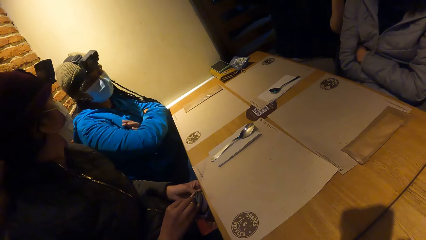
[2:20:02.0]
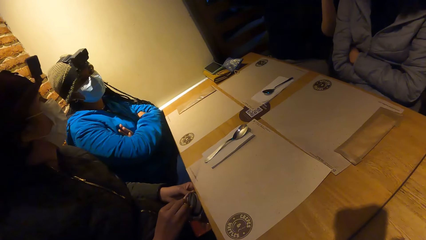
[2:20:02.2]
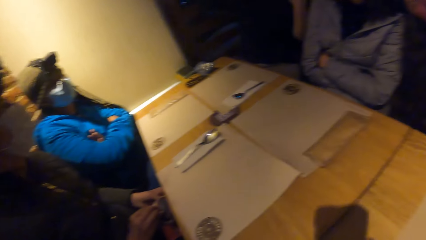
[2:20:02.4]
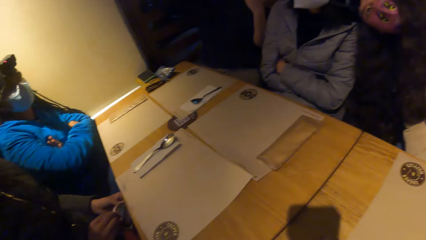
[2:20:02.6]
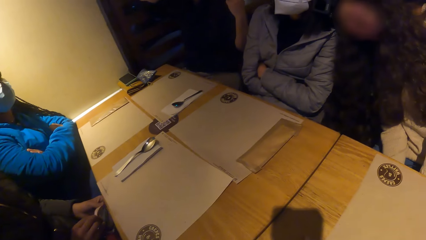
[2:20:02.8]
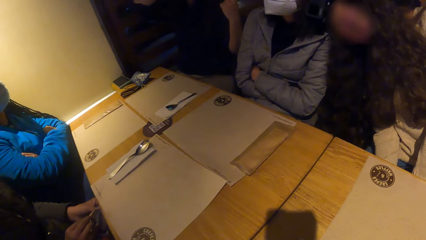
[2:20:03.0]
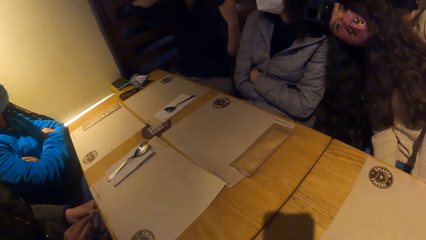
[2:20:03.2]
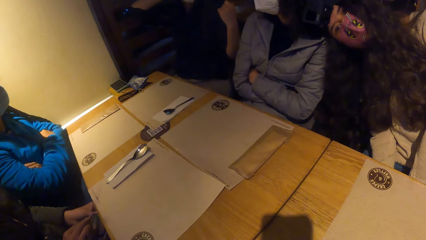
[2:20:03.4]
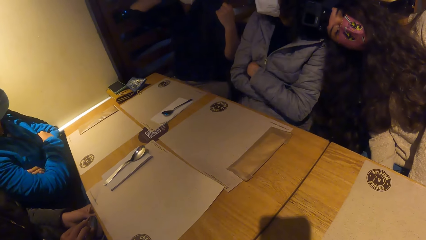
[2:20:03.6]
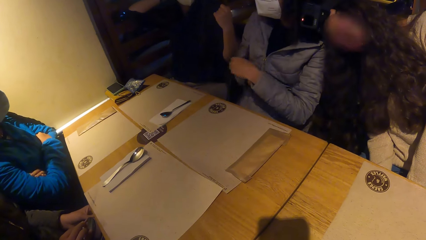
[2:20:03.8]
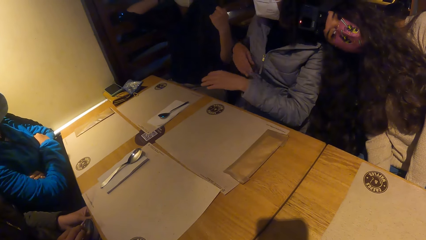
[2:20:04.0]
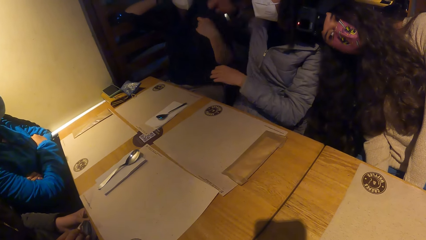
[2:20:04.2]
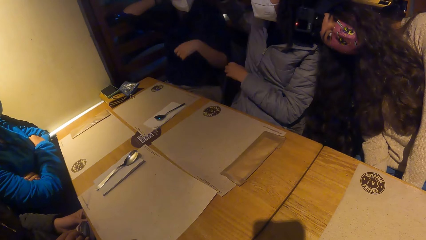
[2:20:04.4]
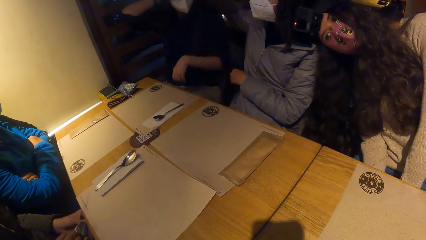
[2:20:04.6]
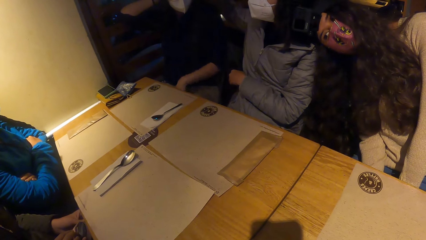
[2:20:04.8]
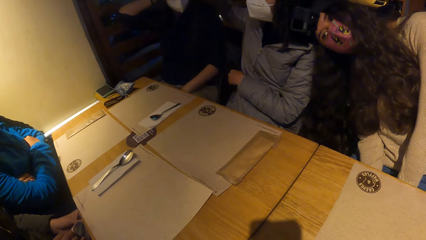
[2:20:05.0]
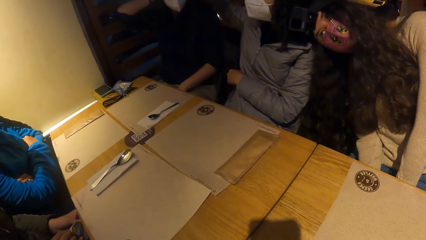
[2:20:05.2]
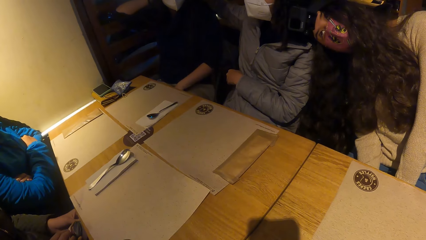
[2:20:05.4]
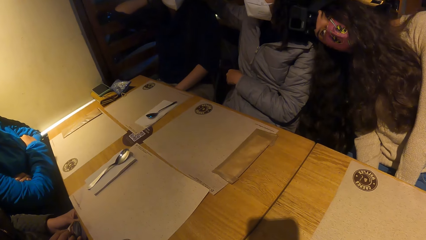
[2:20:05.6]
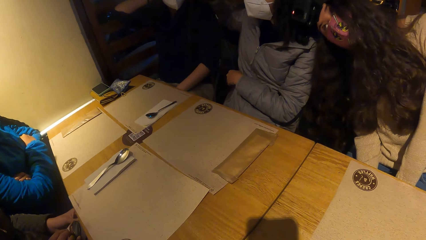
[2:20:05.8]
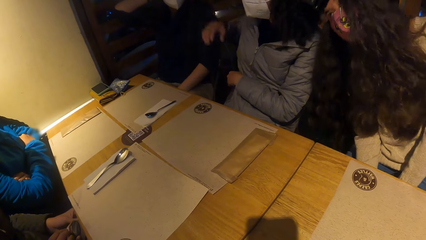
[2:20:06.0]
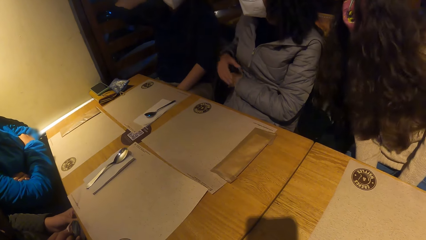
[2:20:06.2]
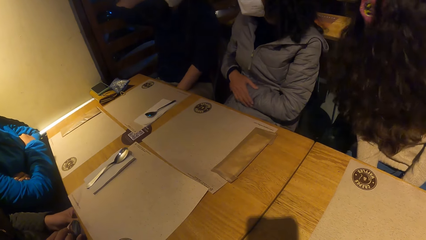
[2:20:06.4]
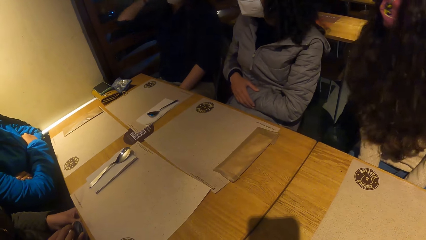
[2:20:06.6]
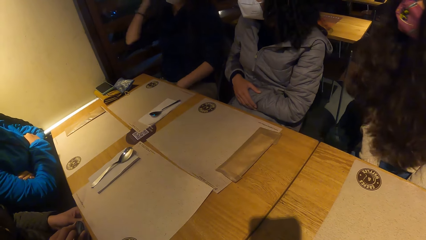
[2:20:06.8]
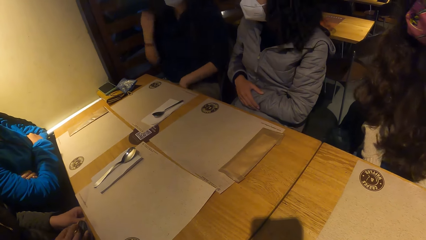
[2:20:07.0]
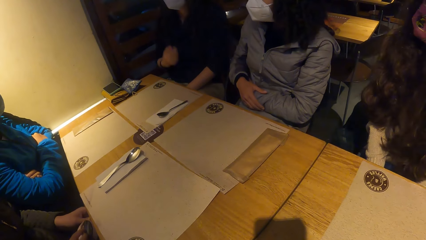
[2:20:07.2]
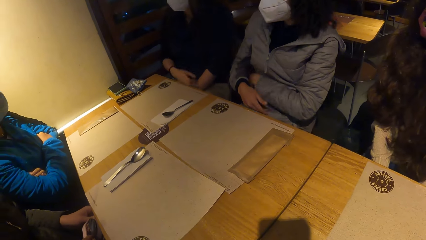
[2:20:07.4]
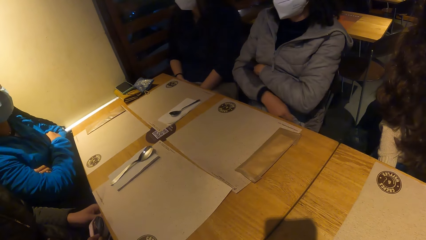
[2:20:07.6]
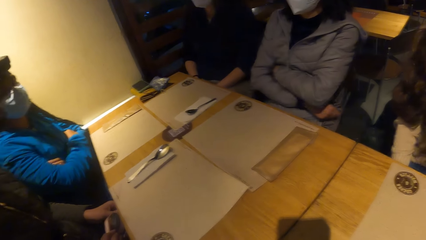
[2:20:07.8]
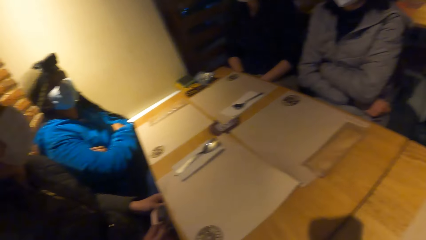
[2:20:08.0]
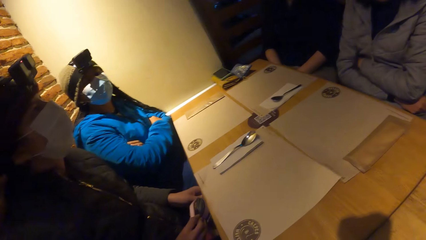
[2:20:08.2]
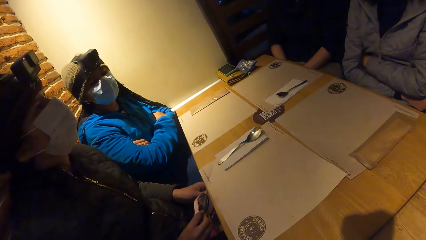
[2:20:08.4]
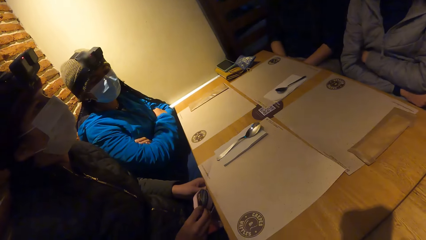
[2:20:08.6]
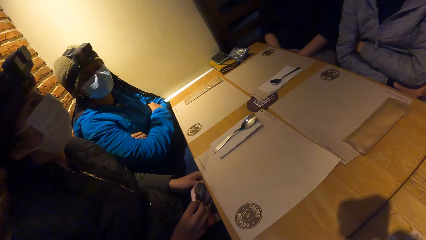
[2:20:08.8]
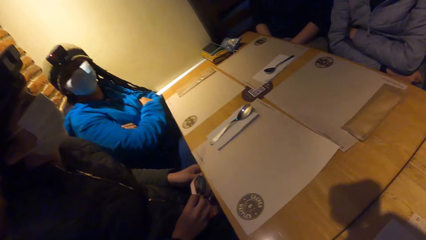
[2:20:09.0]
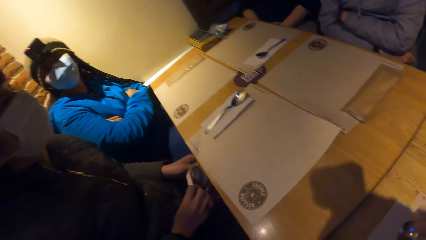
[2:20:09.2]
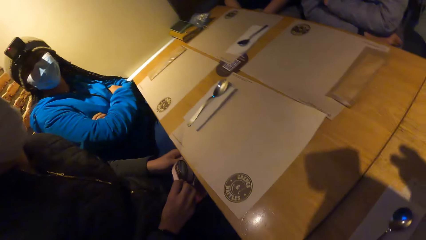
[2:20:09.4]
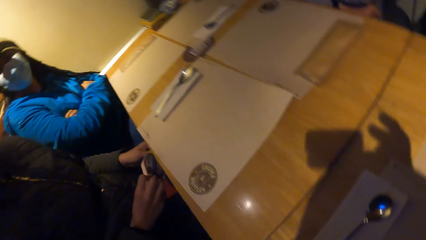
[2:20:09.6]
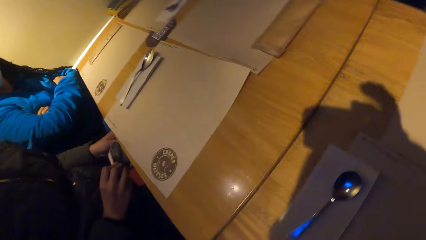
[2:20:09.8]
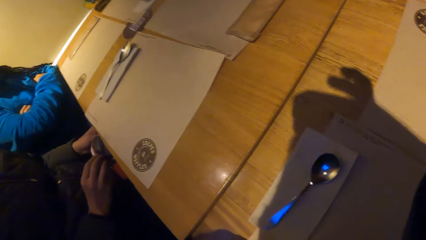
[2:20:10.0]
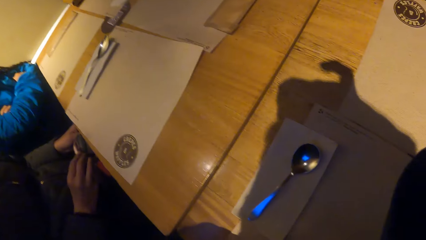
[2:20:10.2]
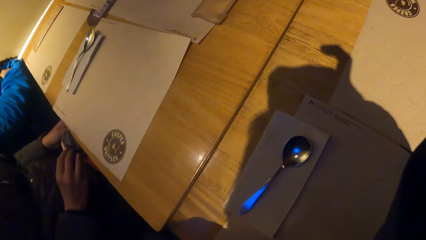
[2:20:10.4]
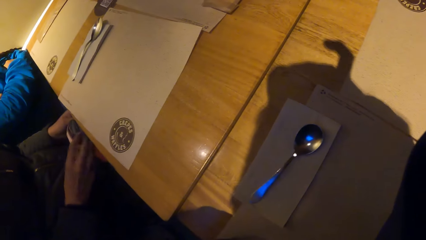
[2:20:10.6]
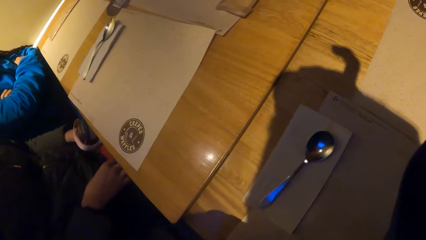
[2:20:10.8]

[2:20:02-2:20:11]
A woman places her head on the shoulder of another woman. The other woman places her right hand behind a third woman.

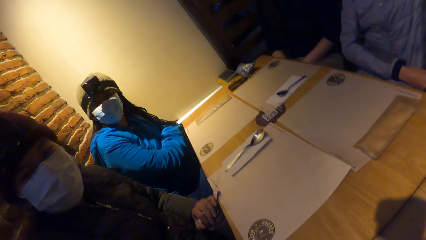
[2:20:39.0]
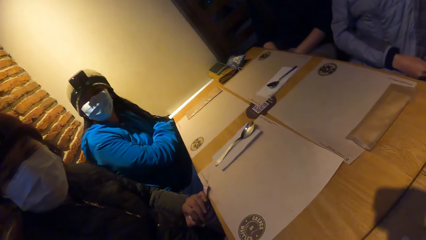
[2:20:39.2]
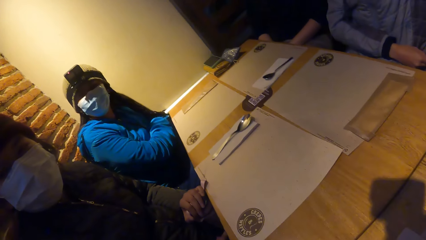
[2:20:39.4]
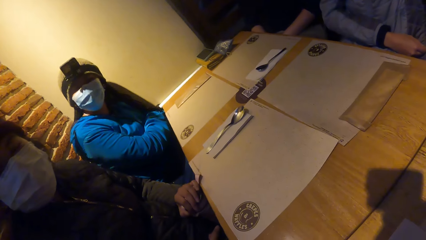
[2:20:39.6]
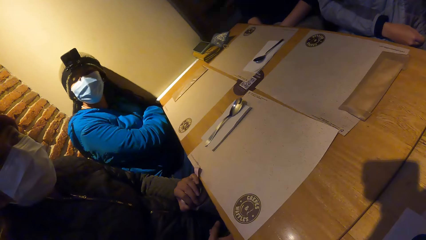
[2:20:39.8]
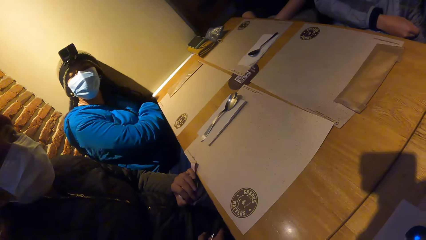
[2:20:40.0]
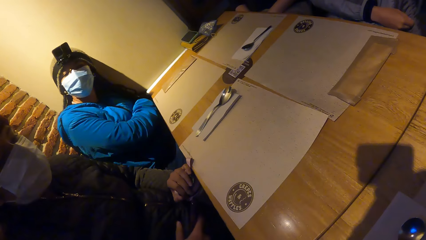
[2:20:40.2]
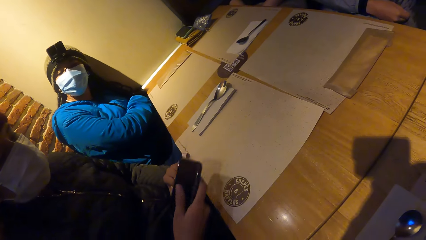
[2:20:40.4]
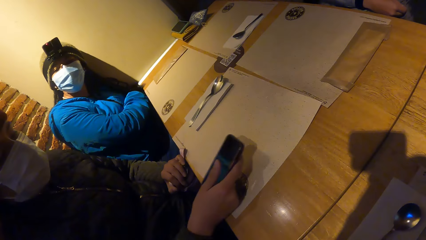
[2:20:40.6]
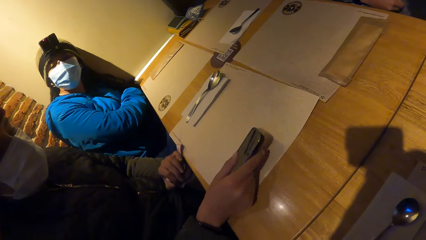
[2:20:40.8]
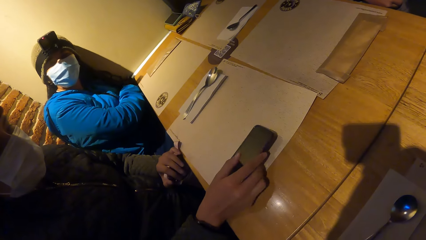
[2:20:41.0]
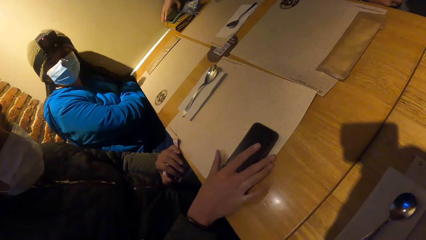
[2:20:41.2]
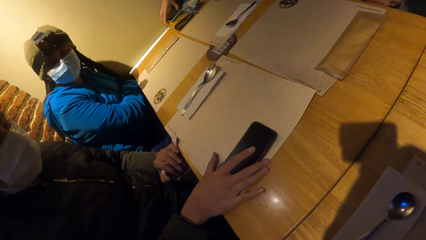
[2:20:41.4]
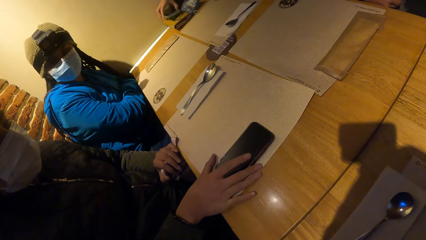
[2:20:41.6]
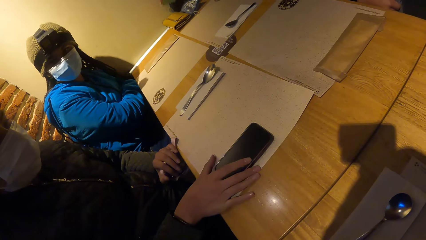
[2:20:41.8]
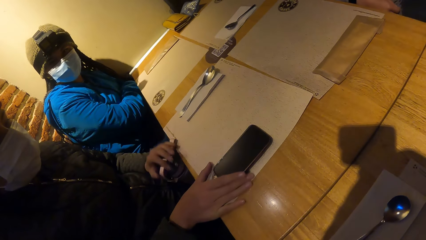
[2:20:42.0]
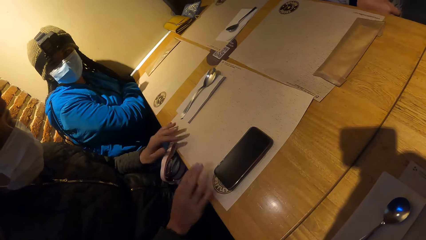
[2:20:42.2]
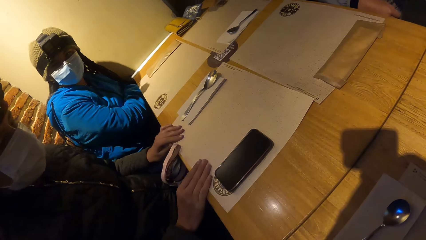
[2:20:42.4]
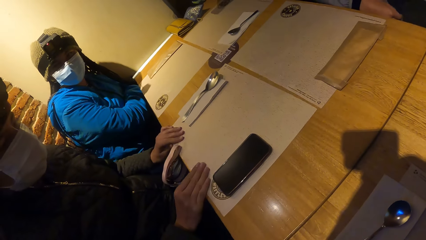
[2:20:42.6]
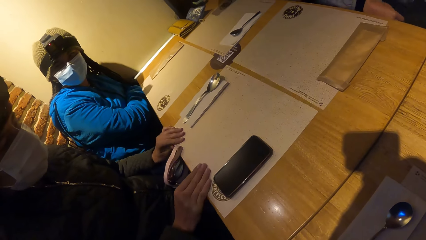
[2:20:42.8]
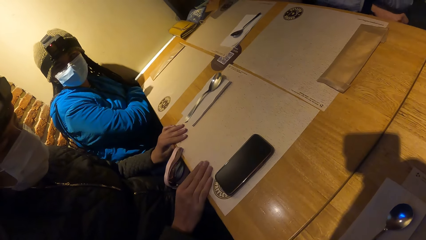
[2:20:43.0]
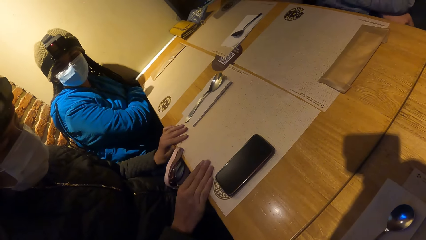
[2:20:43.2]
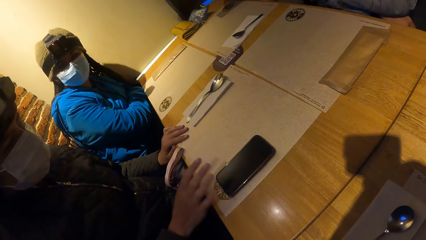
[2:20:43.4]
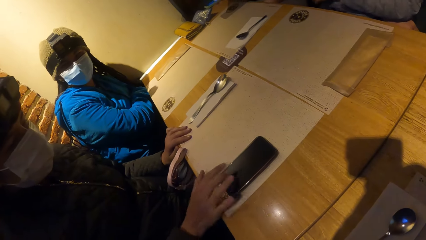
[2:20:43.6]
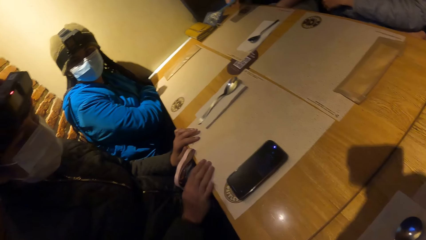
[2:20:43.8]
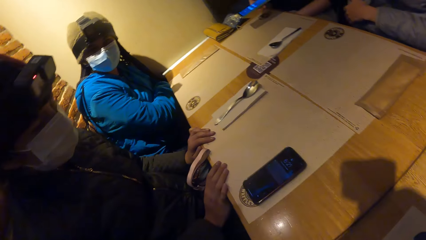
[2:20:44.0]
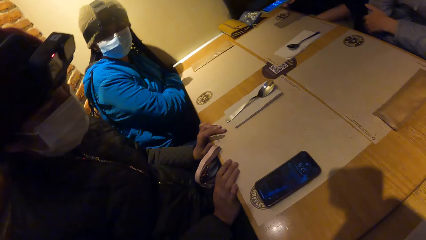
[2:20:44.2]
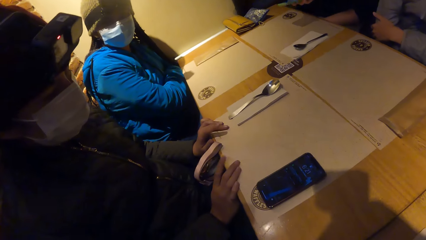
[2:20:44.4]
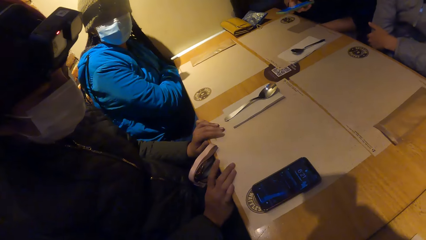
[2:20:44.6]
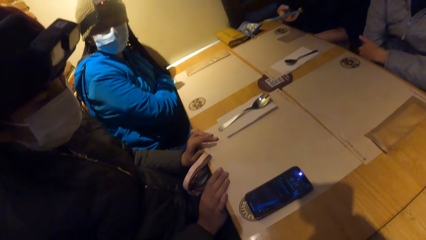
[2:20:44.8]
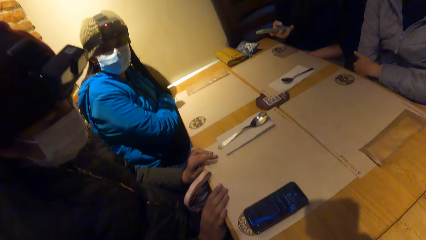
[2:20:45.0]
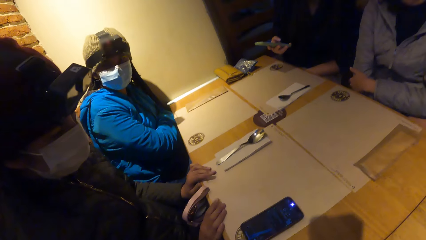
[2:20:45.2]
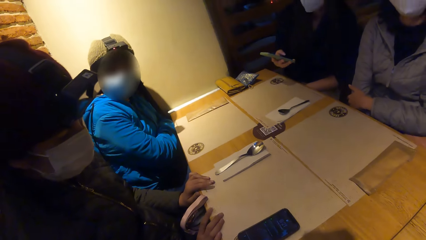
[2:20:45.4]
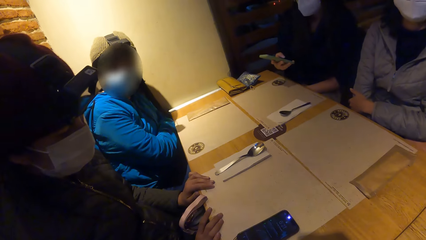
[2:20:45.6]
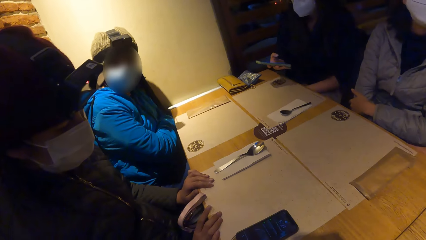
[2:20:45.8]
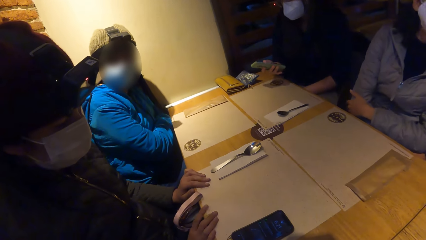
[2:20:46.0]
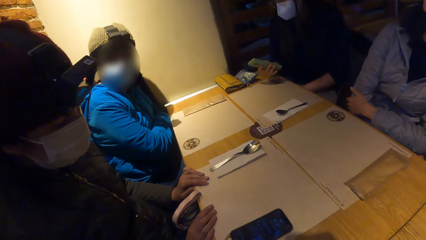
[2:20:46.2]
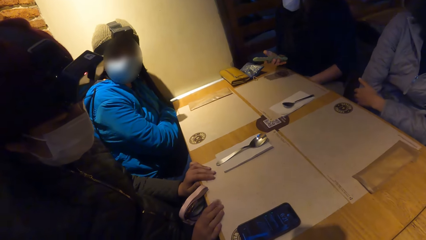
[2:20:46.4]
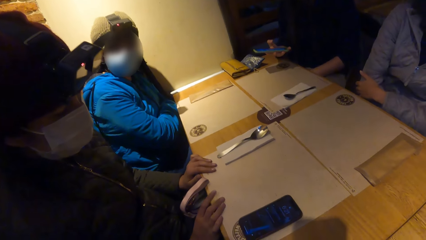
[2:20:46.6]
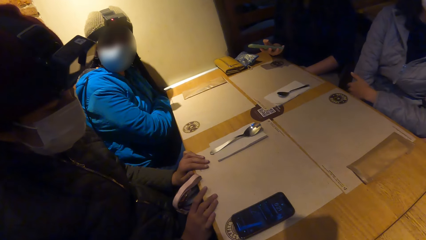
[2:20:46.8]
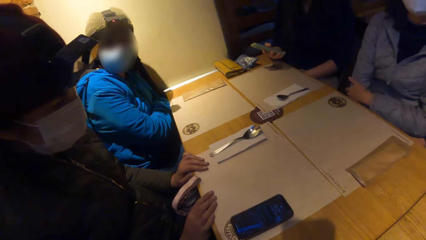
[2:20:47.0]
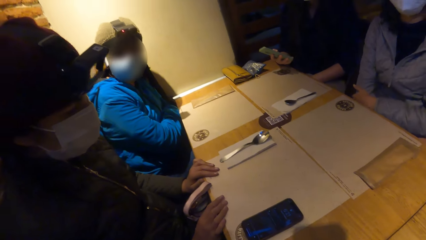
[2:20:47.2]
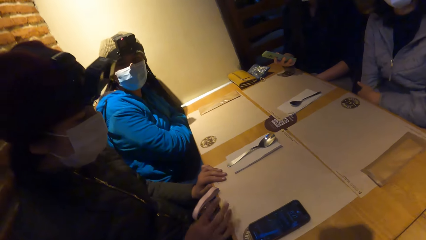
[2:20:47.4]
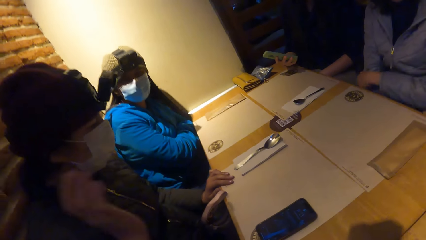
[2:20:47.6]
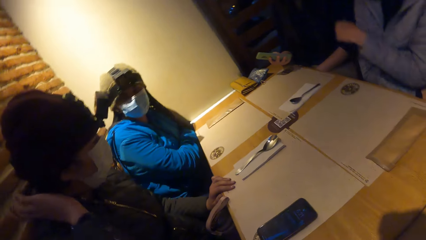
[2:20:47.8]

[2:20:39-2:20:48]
A woman drops a mobile phone on the table with her right hand and places both hands on the table mat. The woman touches the screen of the mobile phone with her right hand. The woman places both hands on the table mat and taps the table with both hands.
